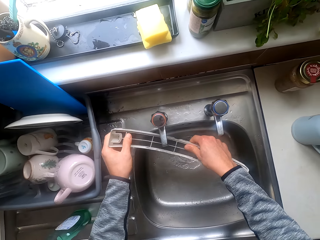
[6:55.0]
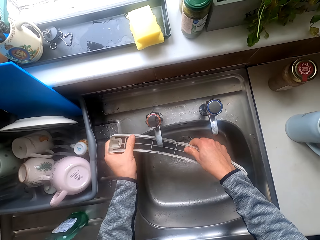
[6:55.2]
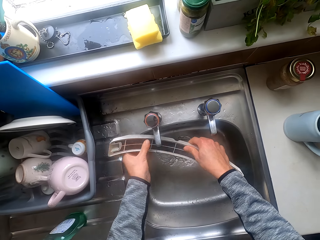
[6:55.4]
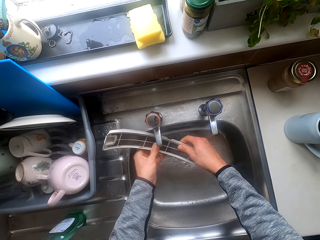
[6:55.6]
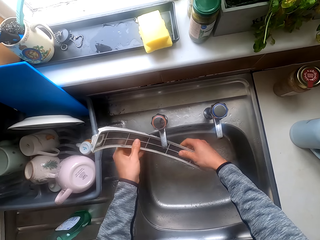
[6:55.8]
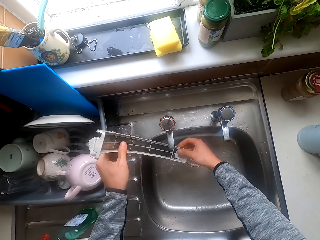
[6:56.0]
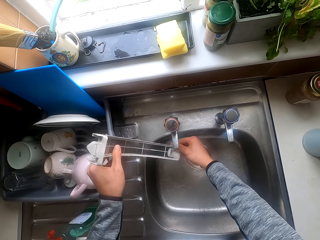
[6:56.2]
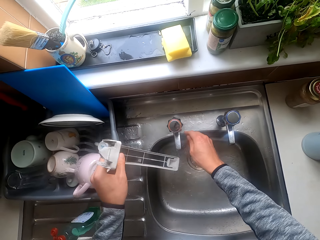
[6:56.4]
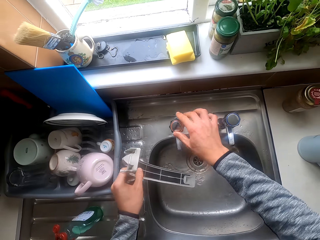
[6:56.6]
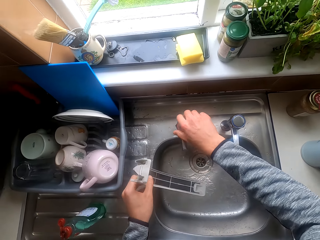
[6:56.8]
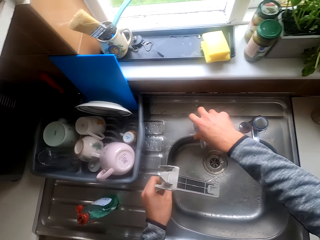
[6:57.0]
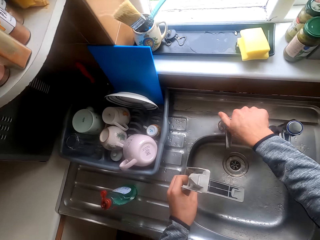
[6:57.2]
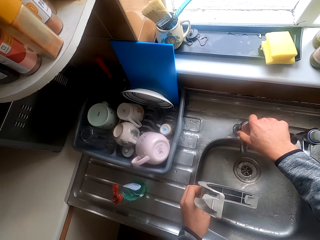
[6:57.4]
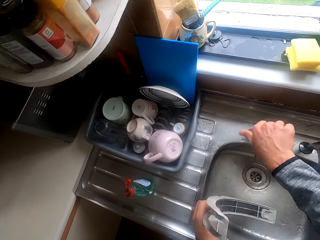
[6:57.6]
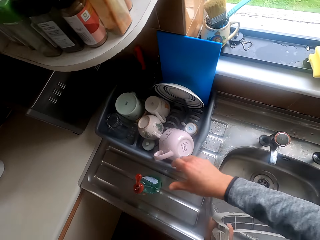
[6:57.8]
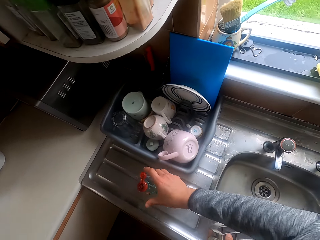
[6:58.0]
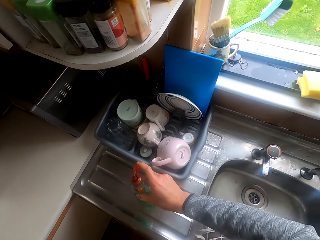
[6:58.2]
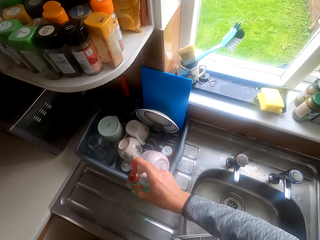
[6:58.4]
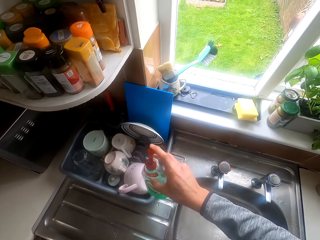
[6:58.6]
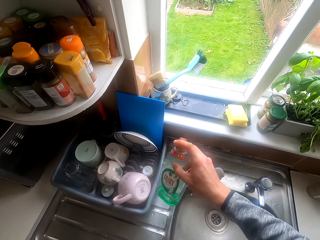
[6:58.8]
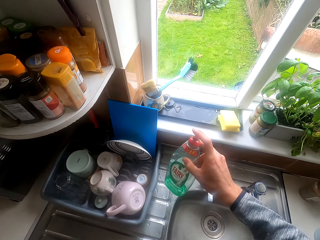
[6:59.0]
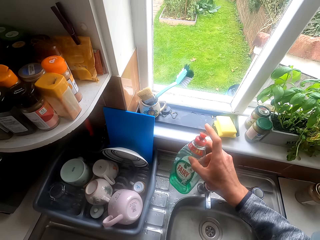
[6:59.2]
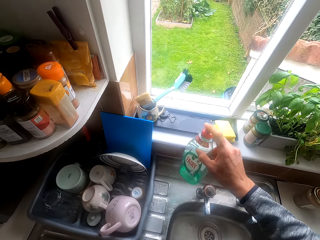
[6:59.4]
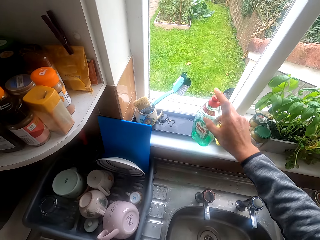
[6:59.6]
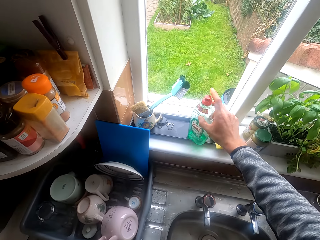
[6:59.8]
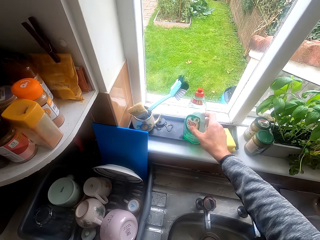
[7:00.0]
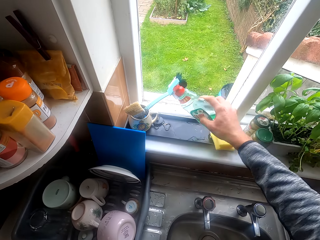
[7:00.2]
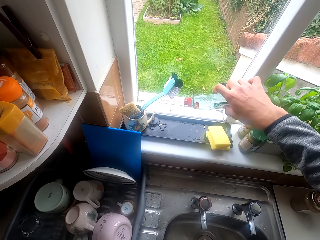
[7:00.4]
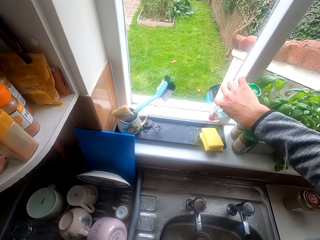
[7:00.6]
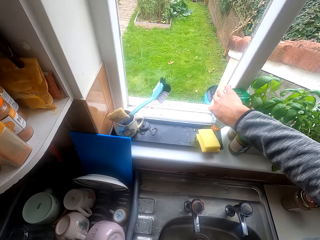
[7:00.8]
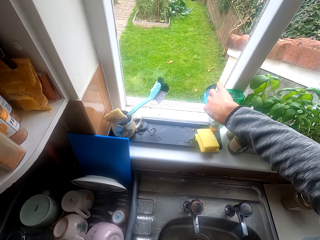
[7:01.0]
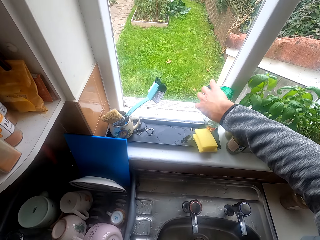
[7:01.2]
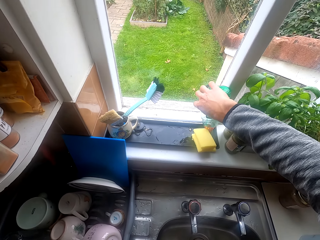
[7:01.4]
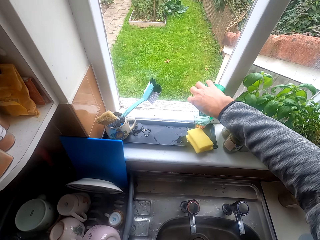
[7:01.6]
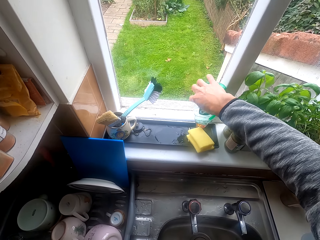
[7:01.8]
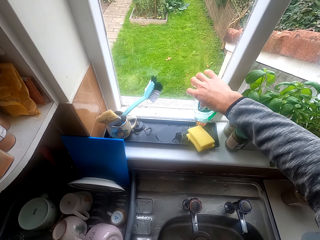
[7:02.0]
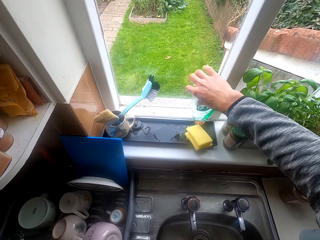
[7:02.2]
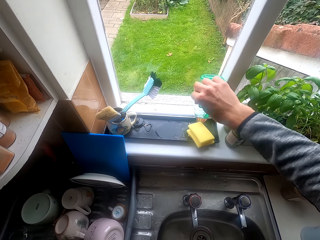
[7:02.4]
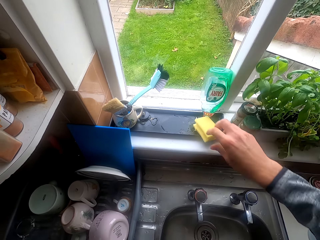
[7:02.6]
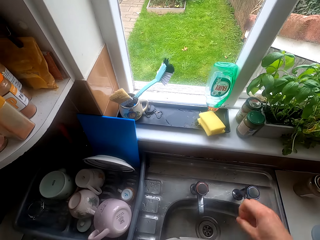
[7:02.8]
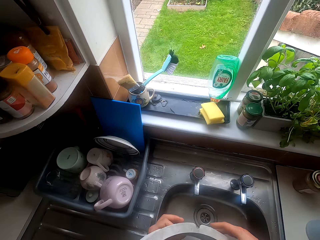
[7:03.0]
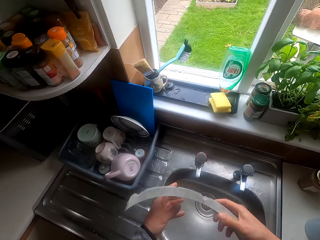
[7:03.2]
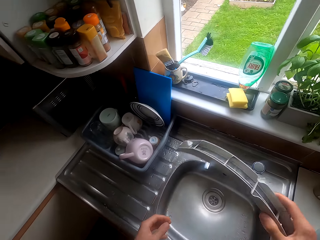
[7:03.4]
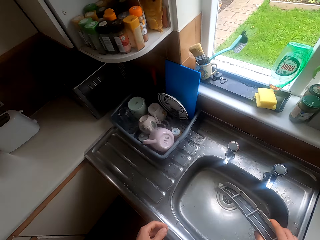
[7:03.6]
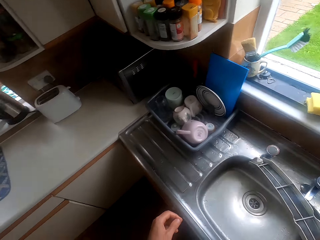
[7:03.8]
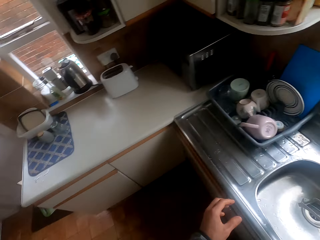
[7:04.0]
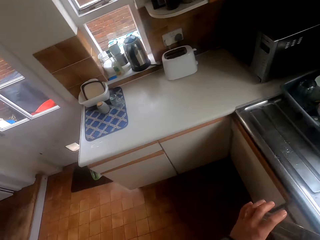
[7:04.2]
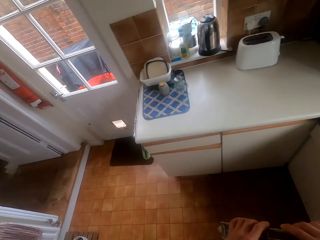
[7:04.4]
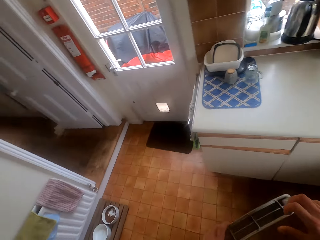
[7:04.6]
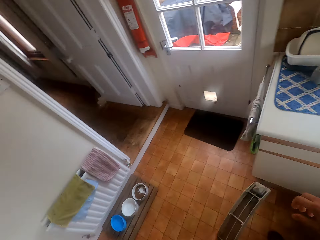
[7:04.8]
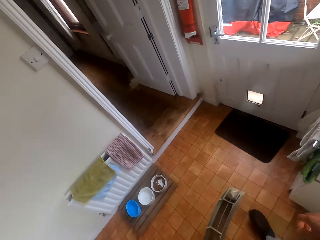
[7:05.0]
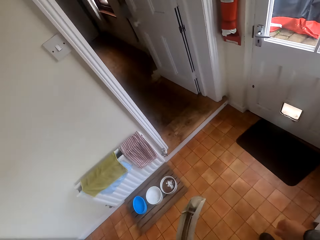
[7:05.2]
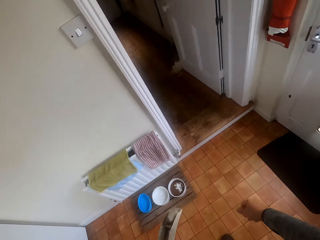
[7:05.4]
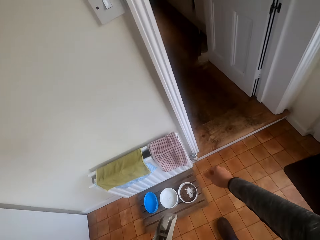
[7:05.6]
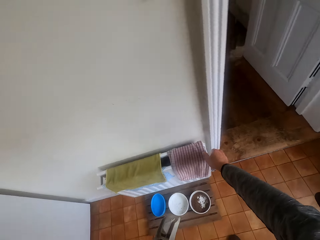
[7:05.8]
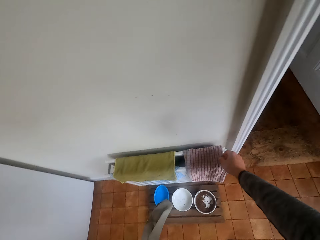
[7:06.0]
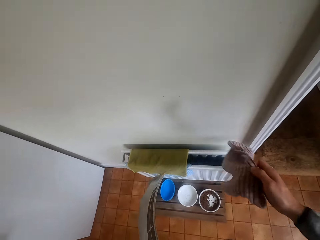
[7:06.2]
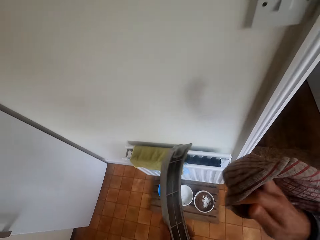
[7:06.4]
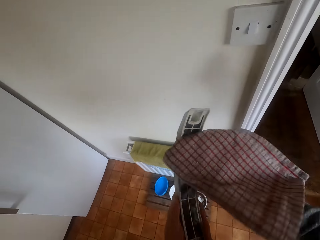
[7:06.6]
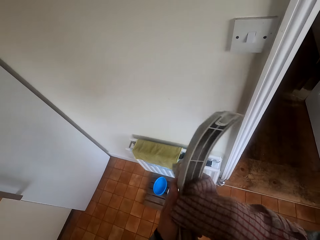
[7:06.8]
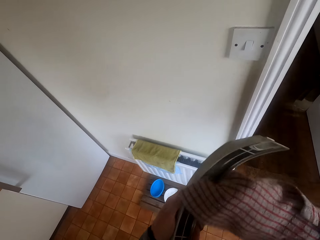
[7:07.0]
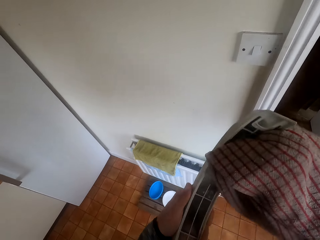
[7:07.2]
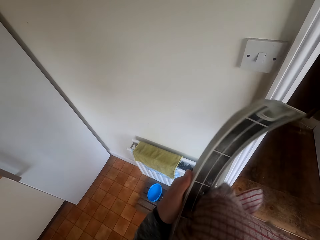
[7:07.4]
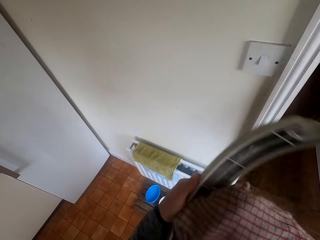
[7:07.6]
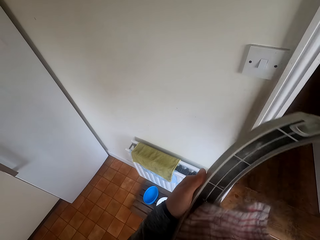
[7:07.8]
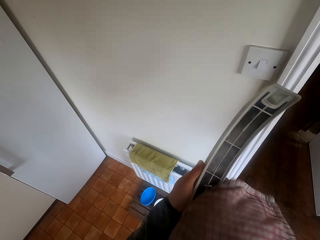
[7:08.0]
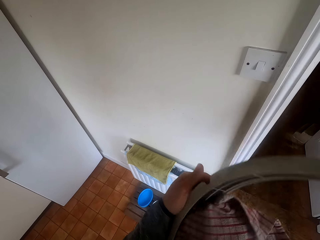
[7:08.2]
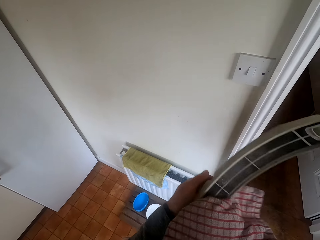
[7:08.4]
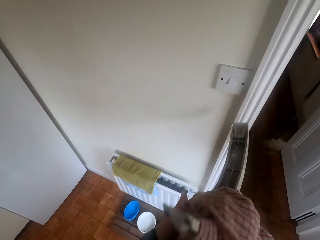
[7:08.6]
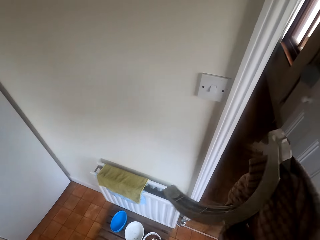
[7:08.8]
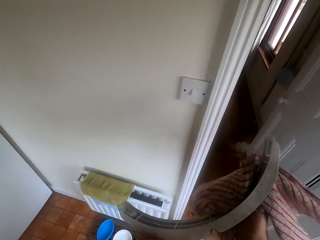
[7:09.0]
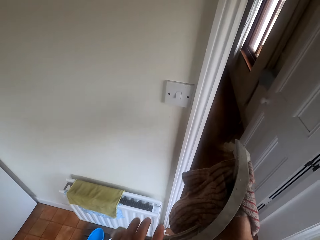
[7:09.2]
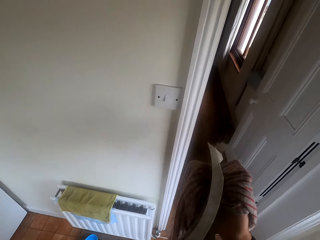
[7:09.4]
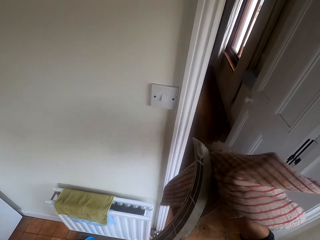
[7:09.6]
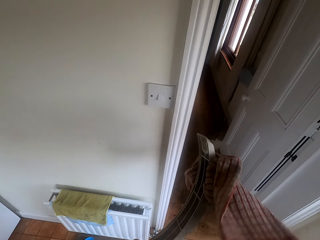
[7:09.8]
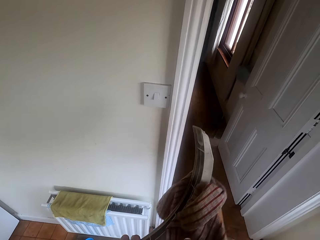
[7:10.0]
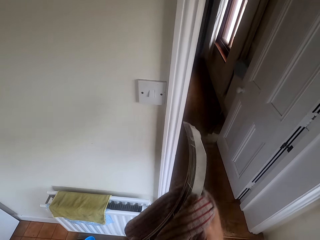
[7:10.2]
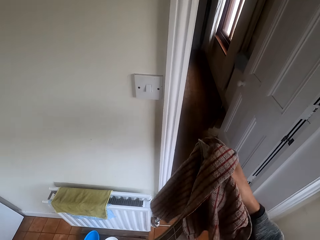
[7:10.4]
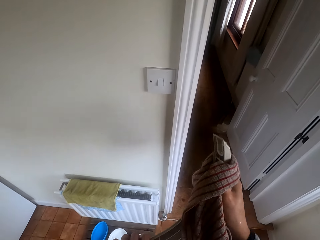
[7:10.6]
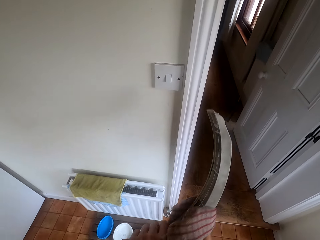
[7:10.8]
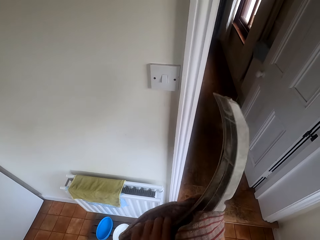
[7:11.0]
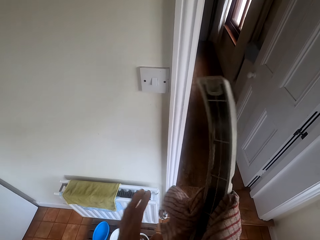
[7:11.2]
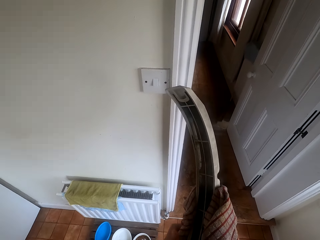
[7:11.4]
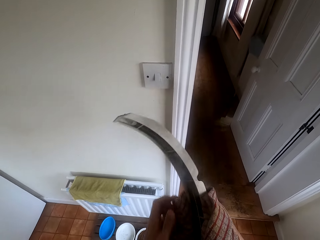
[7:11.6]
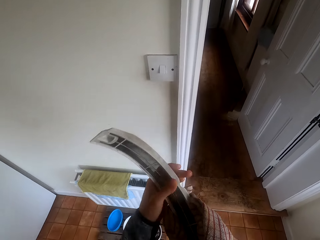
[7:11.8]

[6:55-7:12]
The camera wearer closes the sink tap. They pick the cleaning detergent from the sink top. They put the cleaning detergent on the window. They walk around the house. They pick the hand towel from the stand. They wipe something with the hand towel.

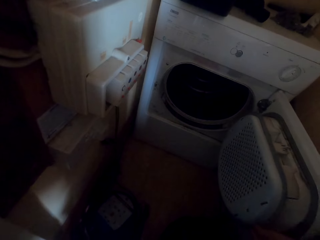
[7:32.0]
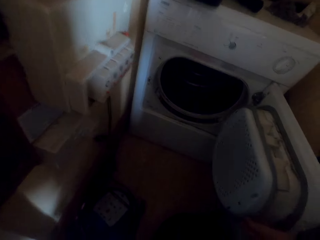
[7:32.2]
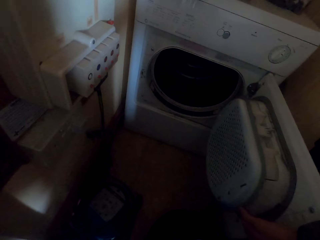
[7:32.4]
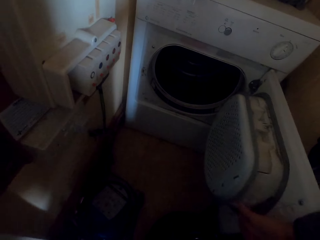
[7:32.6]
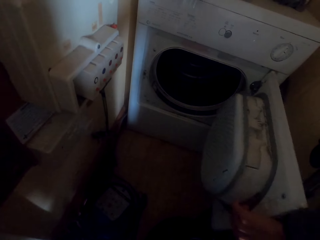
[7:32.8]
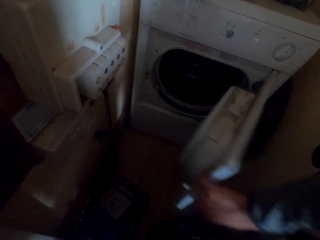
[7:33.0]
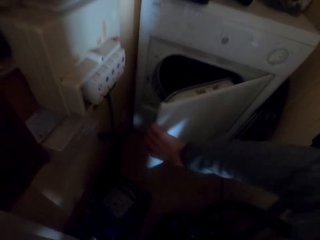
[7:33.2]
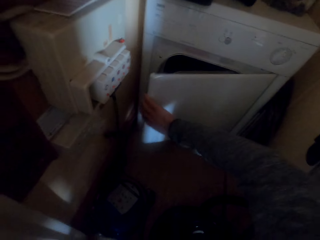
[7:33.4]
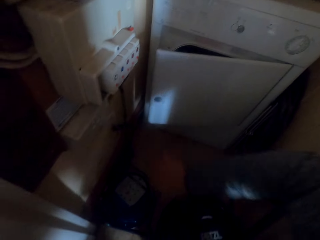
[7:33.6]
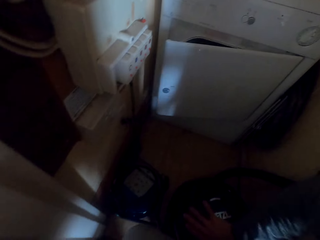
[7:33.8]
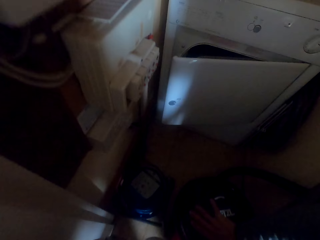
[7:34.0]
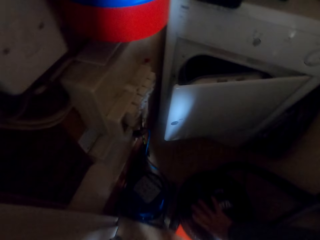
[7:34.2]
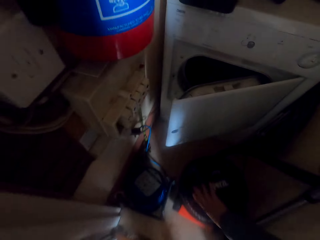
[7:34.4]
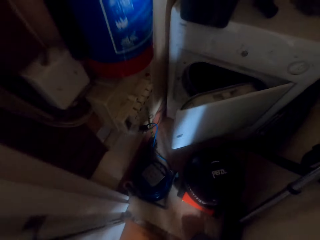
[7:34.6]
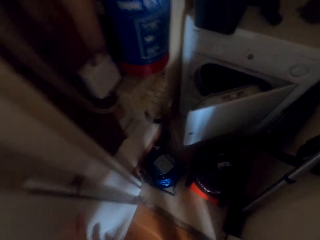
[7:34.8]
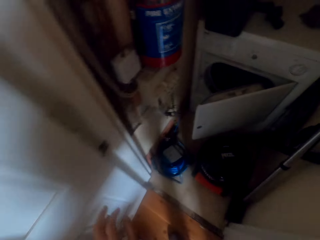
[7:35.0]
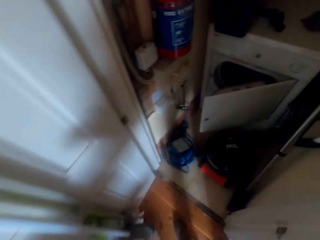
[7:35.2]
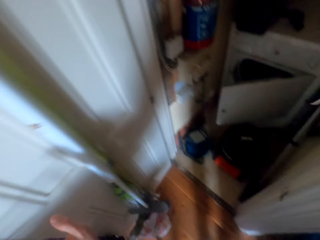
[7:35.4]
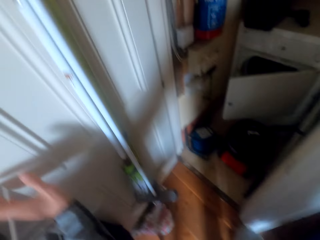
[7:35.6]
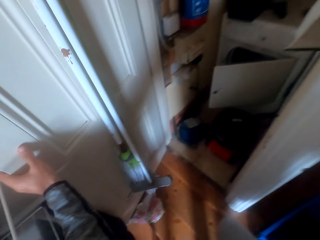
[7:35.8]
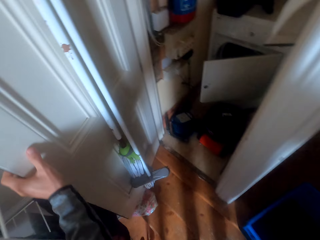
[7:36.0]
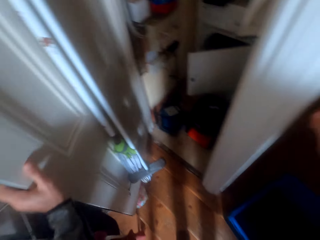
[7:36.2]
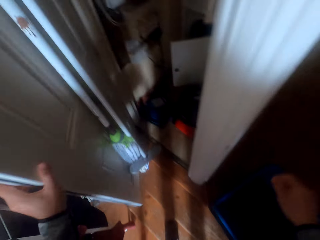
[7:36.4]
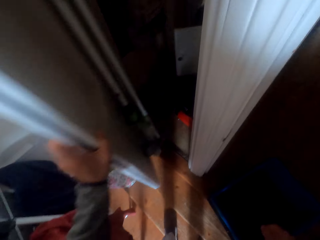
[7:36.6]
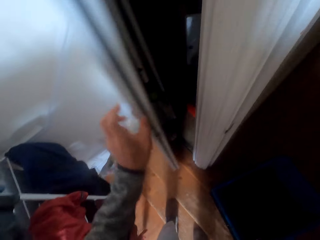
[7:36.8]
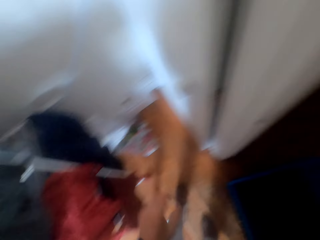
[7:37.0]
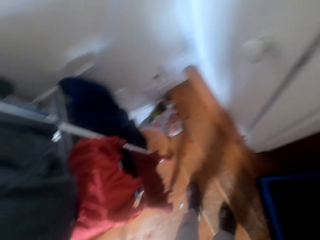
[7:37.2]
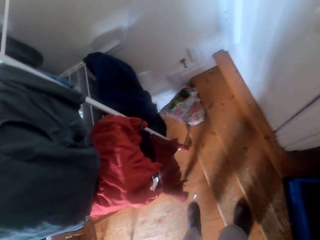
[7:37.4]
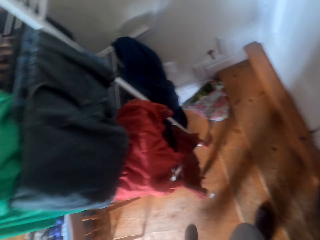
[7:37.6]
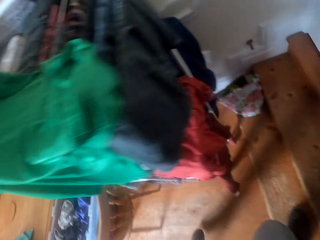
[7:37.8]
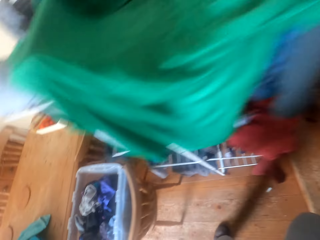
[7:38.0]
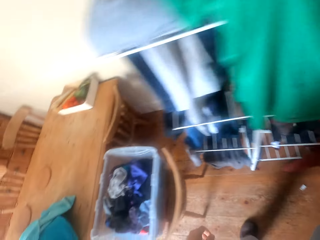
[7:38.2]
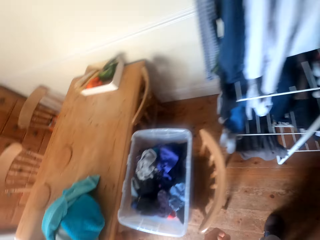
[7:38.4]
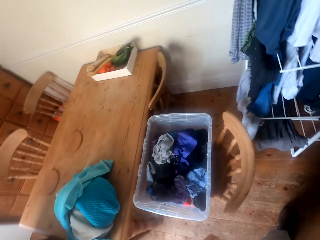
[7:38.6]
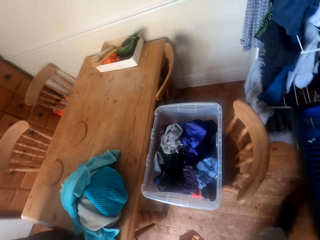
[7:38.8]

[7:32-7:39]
The camera wearer closes the washing machine. They walk around. They close a door. They walk around.
